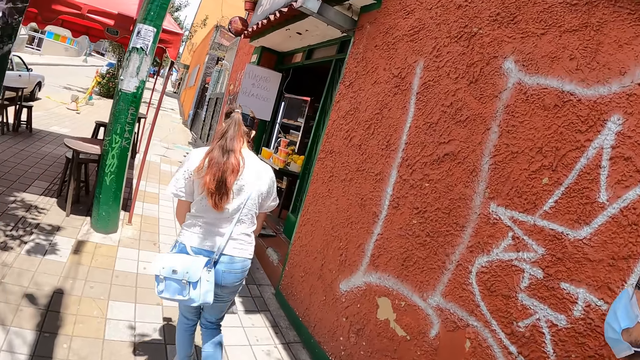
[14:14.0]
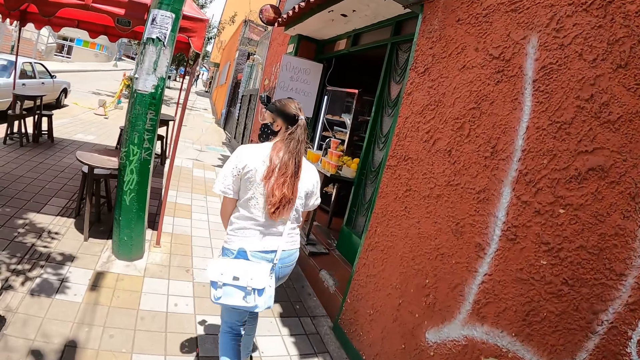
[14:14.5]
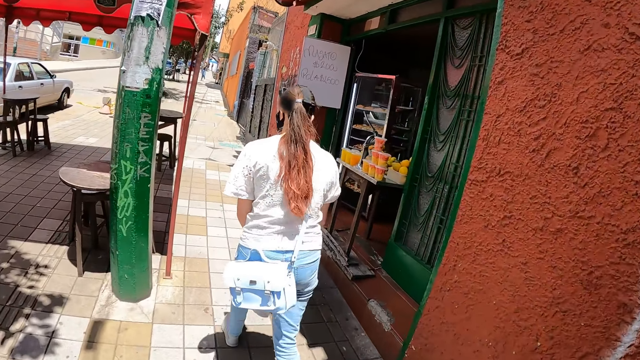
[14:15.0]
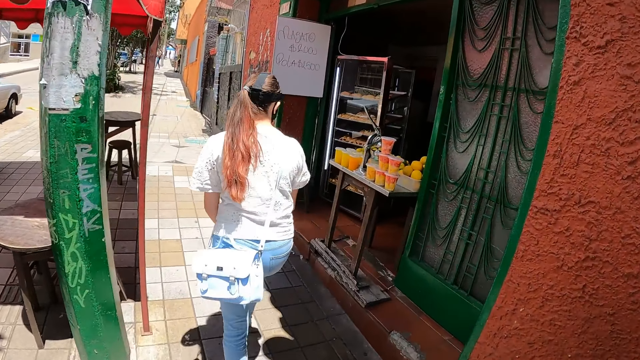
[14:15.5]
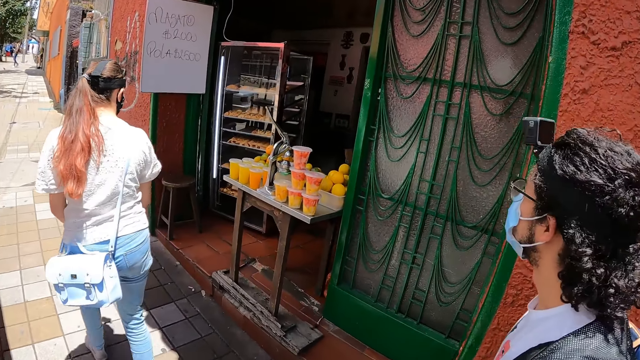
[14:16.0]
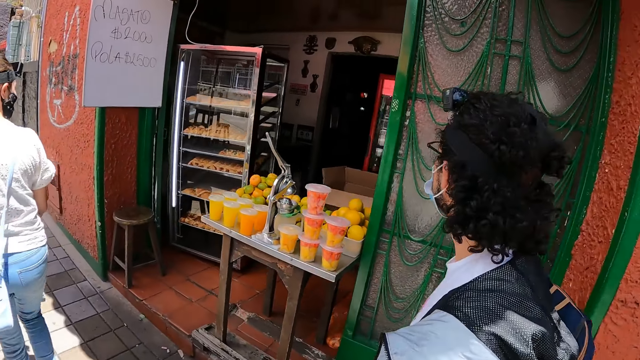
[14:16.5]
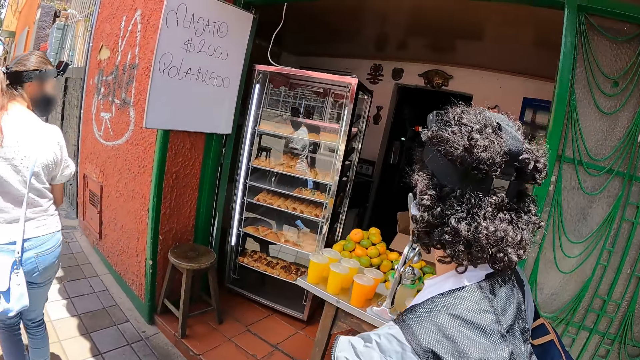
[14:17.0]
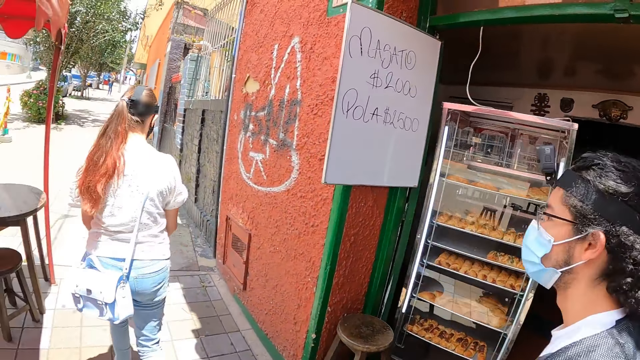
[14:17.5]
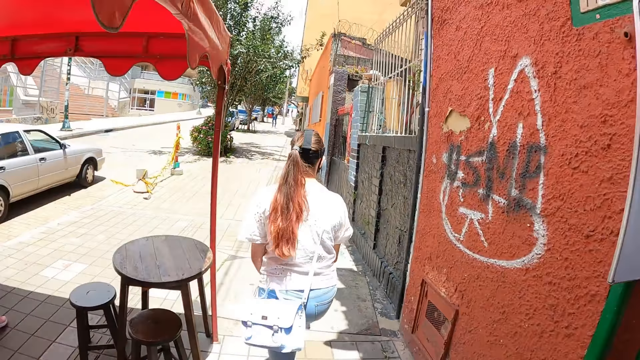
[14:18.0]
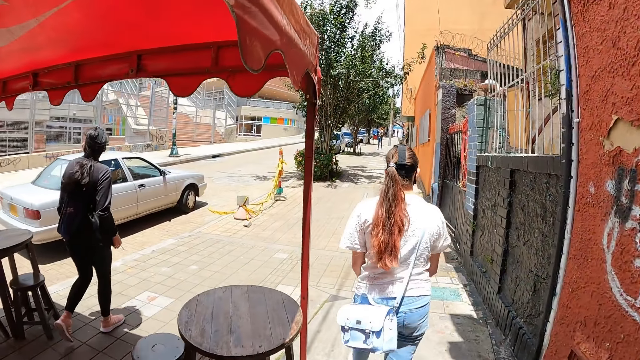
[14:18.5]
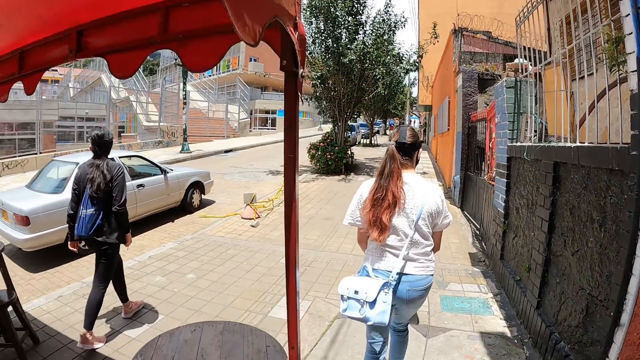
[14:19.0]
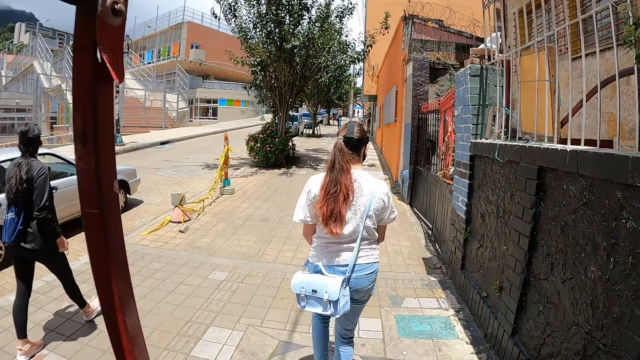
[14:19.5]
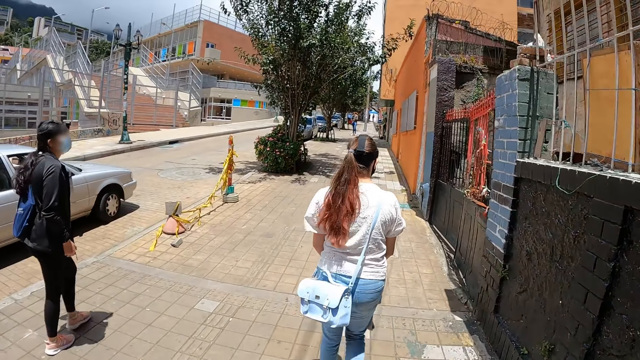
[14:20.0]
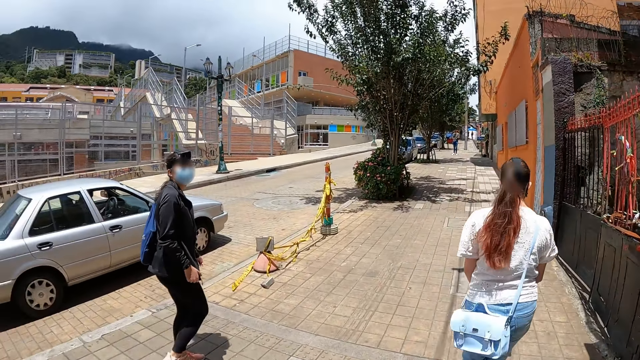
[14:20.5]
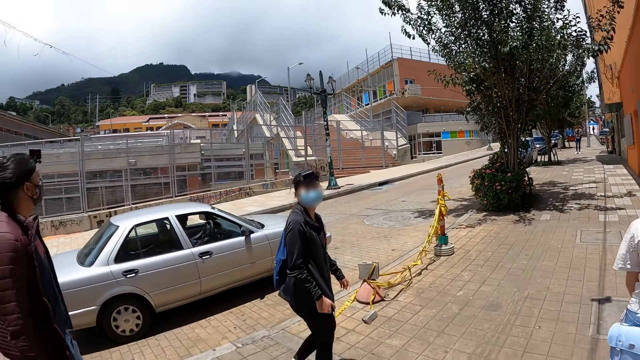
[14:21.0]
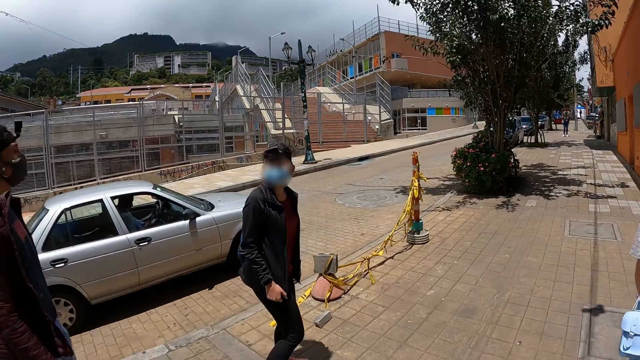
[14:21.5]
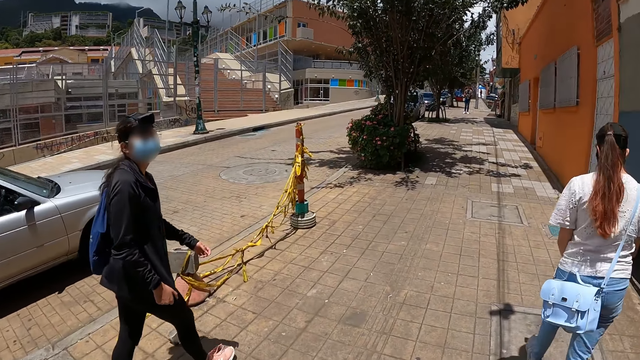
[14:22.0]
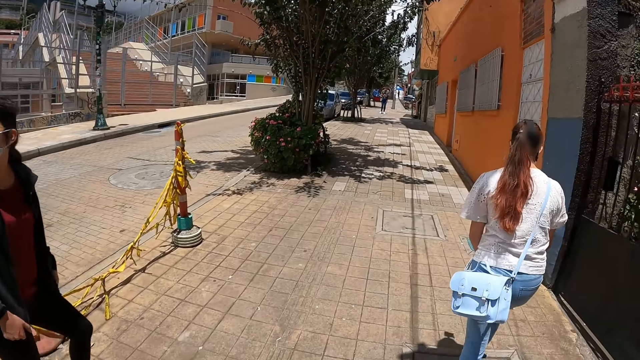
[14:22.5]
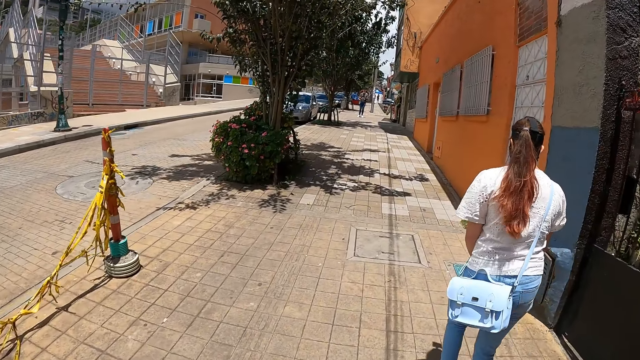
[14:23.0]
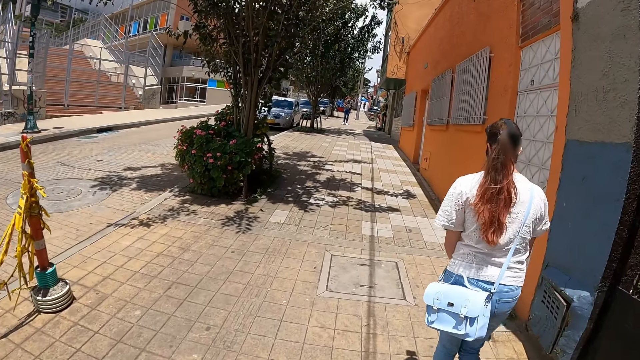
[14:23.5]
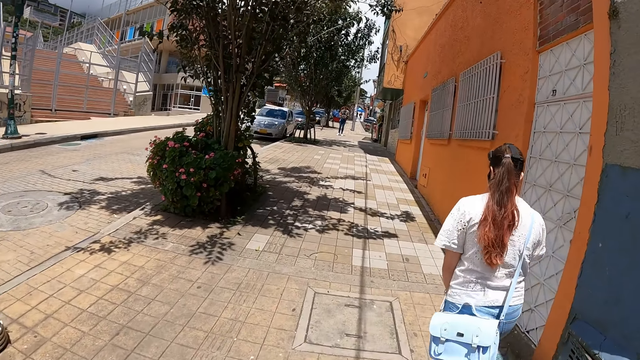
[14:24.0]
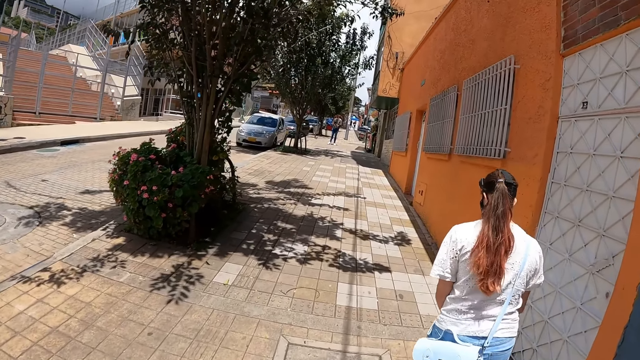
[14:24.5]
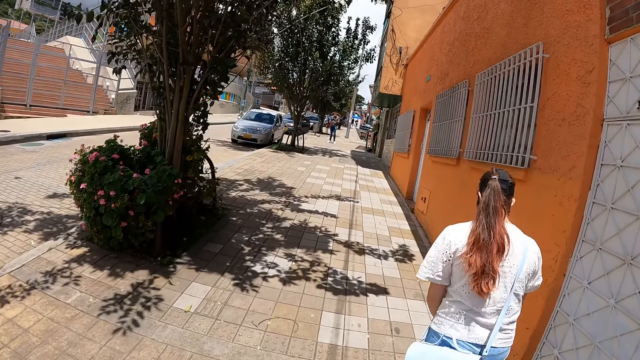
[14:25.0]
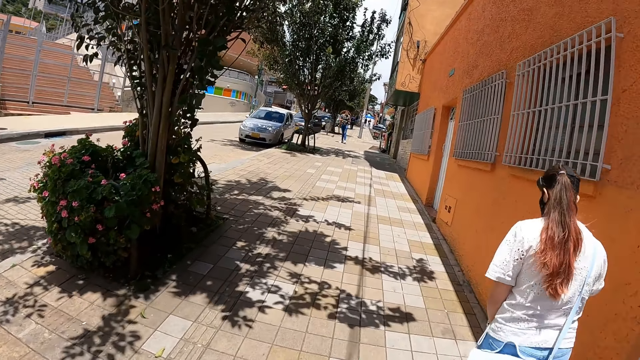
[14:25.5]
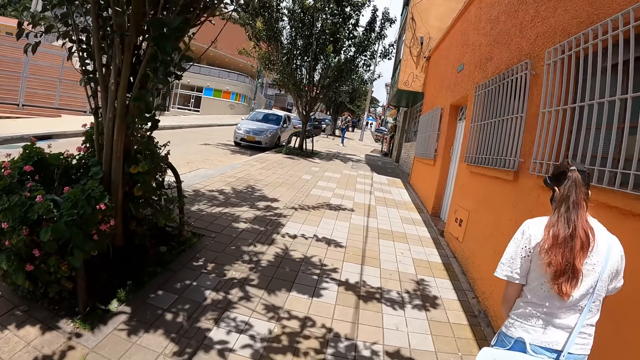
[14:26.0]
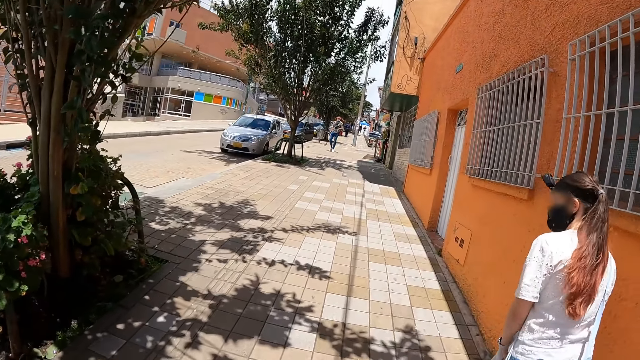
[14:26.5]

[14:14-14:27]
The camera wearer looks right. They look forward. They look left. They look forward.

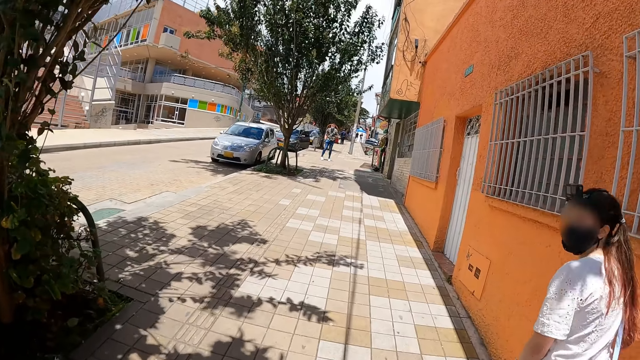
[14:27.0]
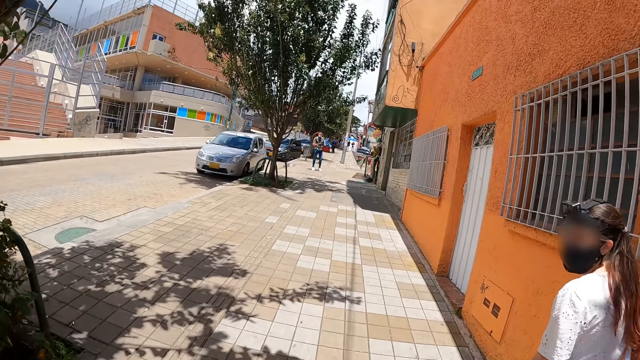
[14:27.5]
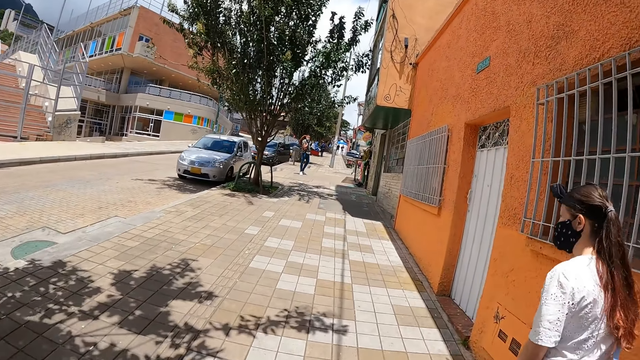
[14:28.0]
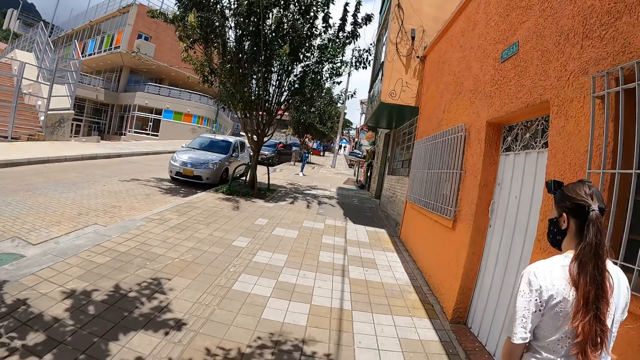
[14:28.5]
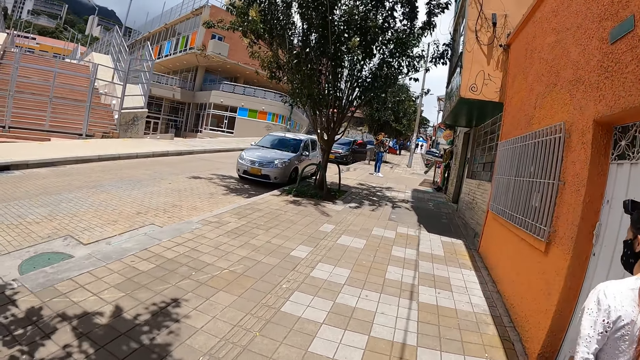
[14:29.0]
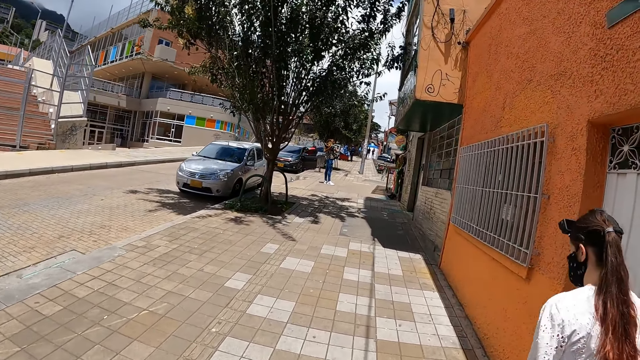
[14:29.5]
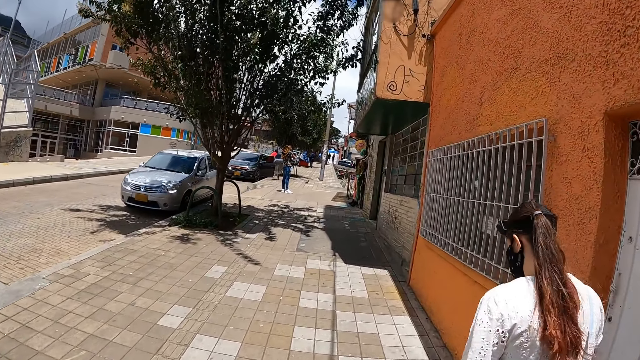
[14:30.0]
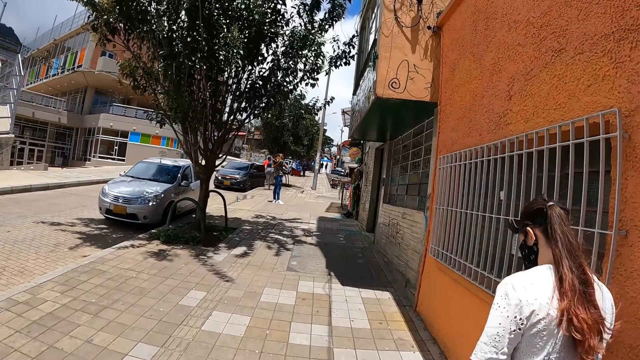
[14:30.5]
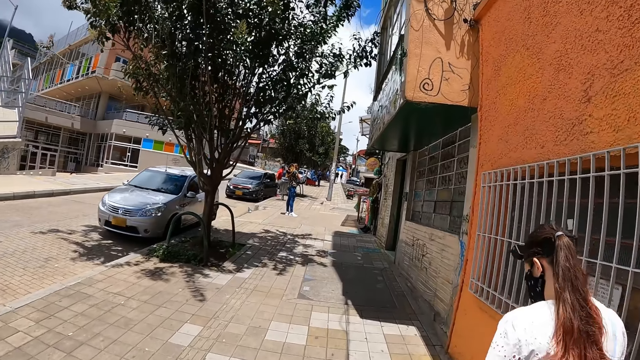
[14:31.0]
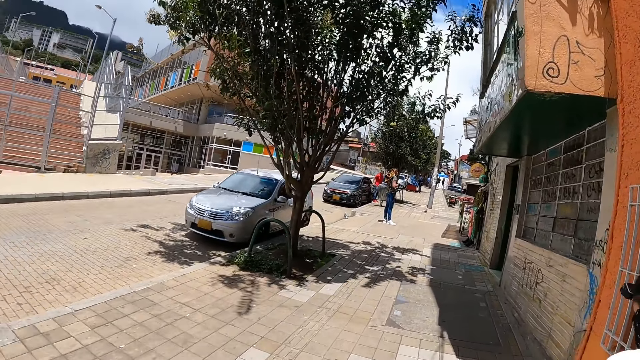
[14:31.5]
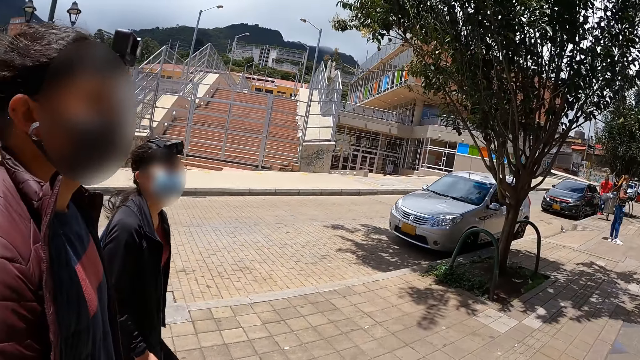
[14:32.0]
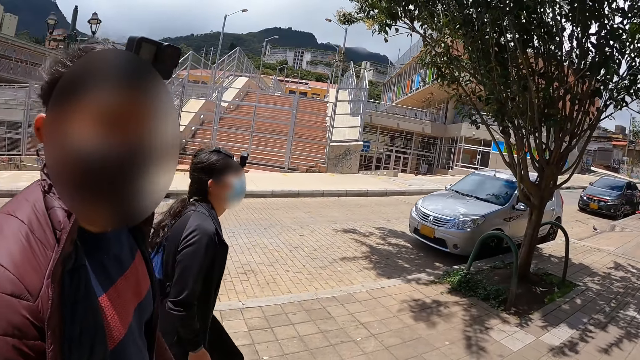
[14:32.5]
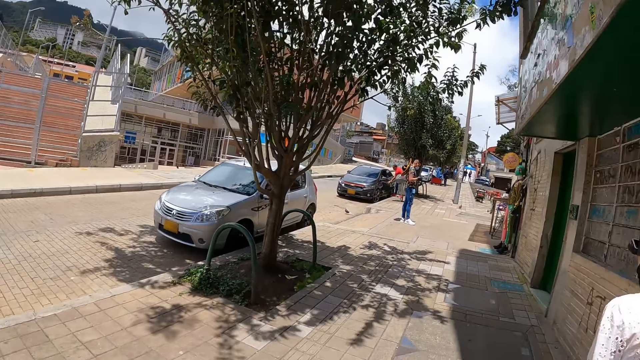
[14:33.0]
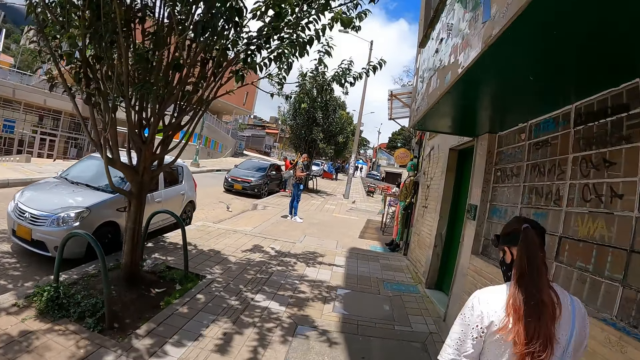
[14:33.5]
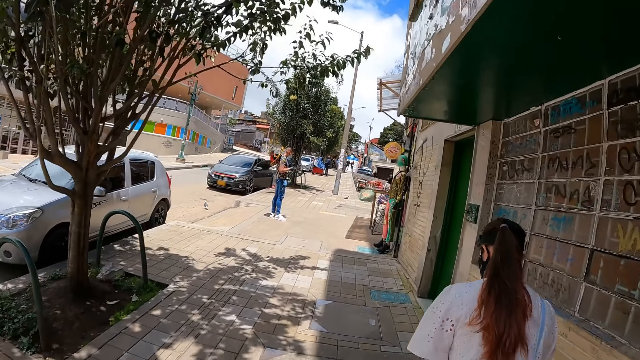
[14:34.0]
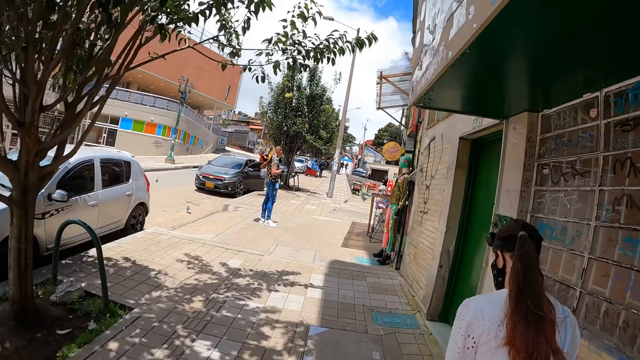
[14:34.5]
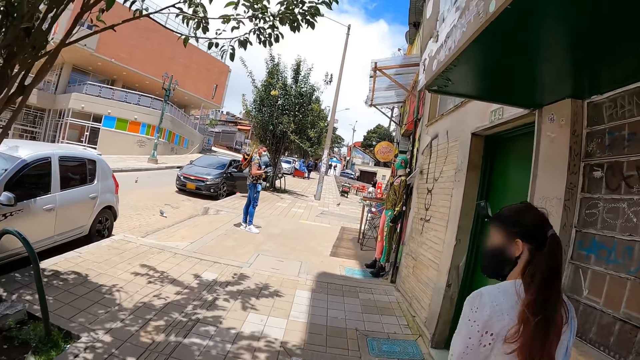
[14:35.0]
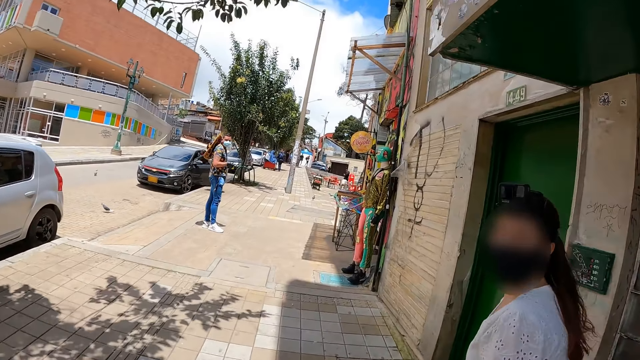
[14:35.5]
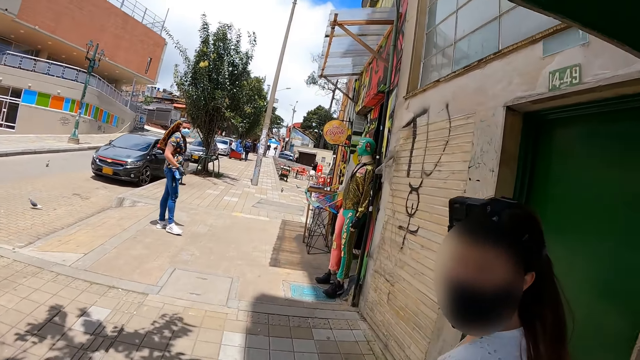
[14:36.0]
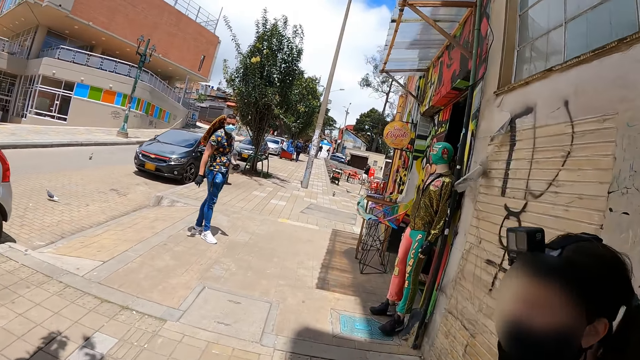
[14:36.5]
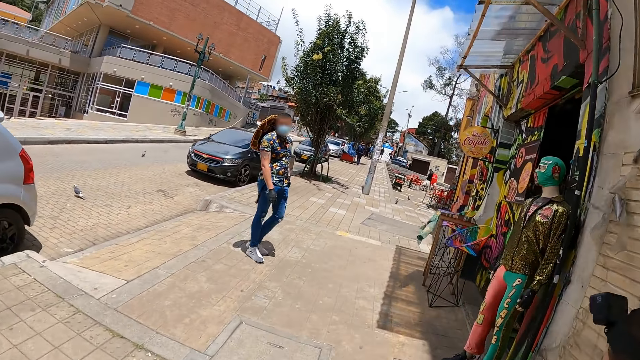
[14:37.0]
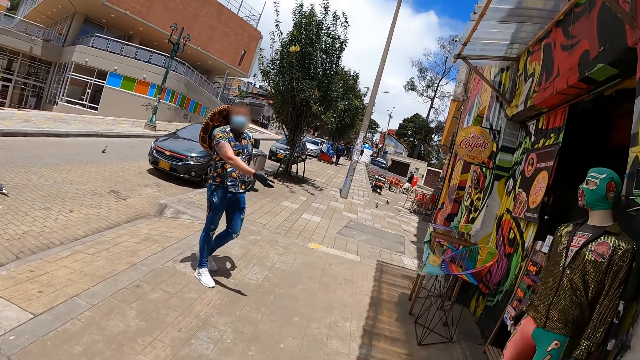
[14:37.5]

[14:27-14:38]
The camera wearer looks left. They converse with a man. They look around. They look forward. They converse with a woman. Another woman looks backward.
